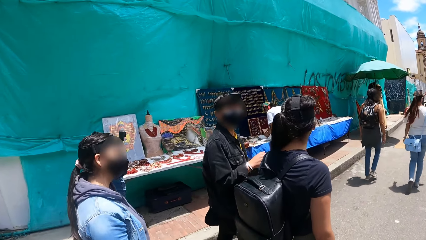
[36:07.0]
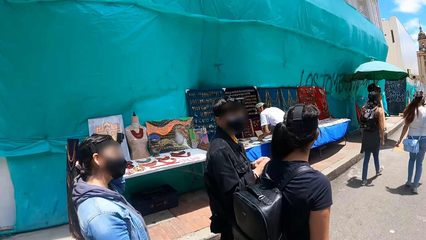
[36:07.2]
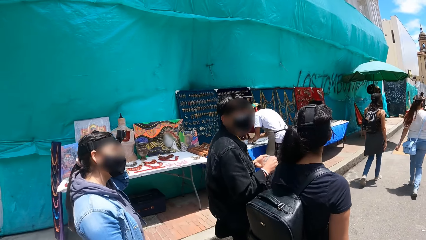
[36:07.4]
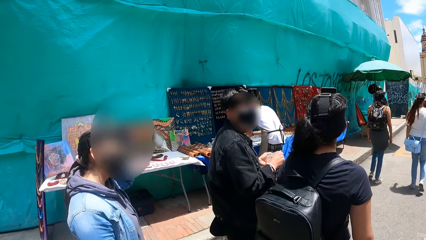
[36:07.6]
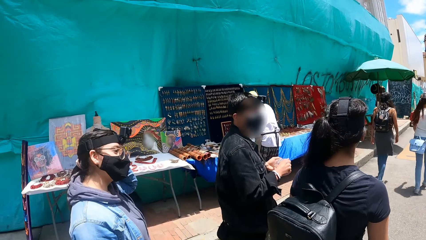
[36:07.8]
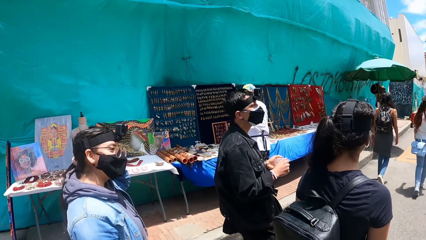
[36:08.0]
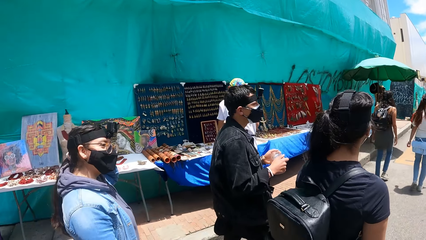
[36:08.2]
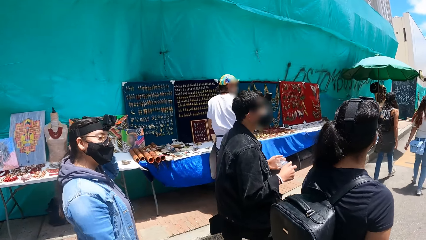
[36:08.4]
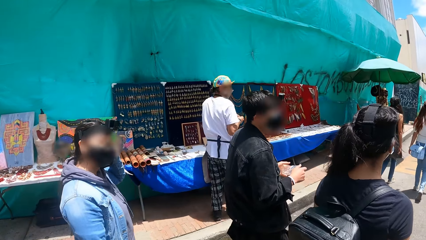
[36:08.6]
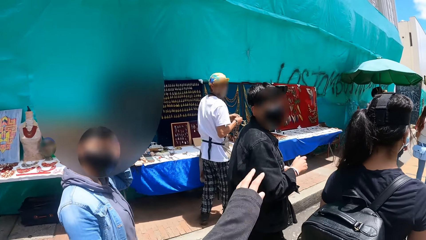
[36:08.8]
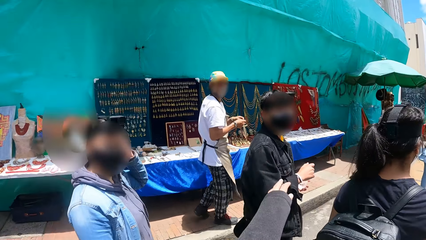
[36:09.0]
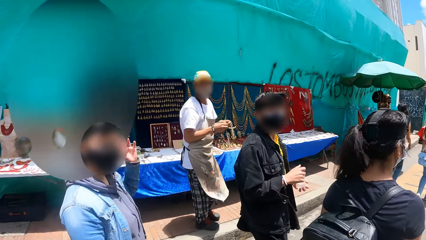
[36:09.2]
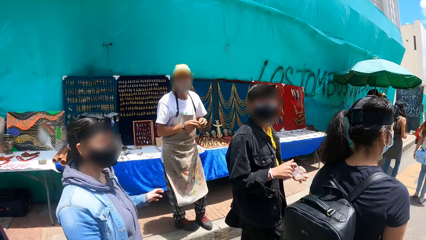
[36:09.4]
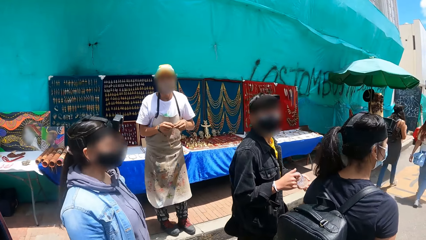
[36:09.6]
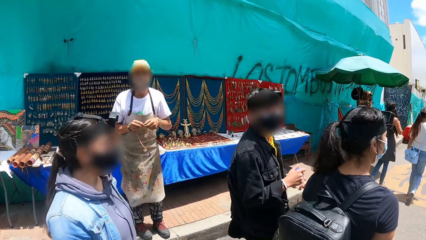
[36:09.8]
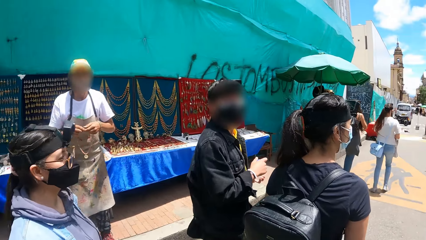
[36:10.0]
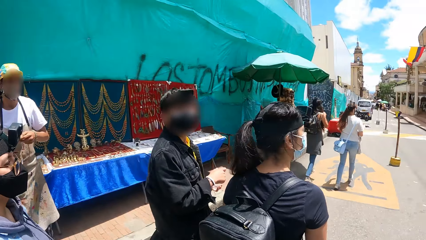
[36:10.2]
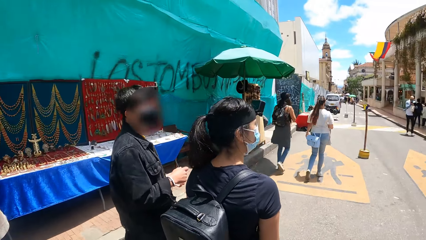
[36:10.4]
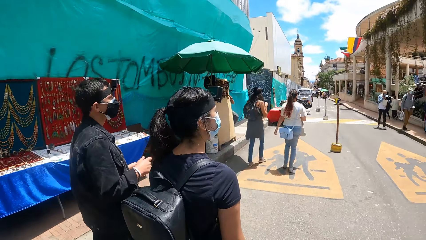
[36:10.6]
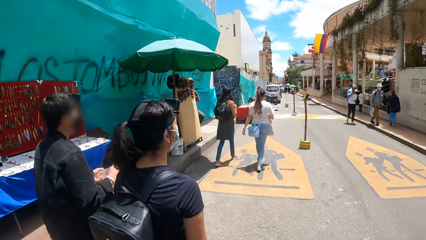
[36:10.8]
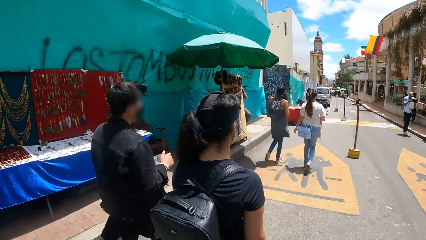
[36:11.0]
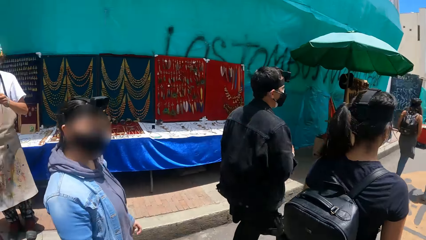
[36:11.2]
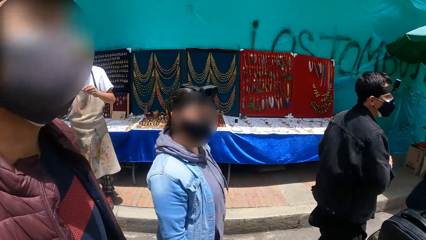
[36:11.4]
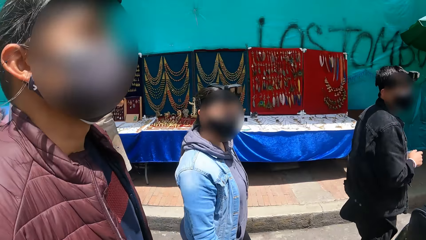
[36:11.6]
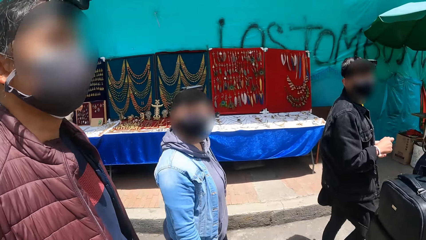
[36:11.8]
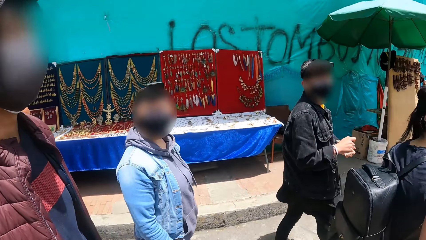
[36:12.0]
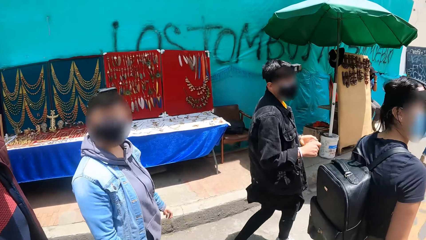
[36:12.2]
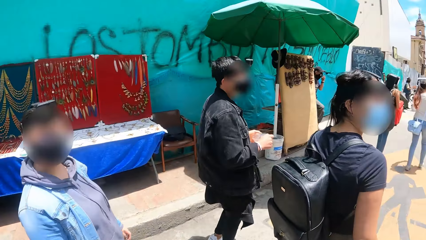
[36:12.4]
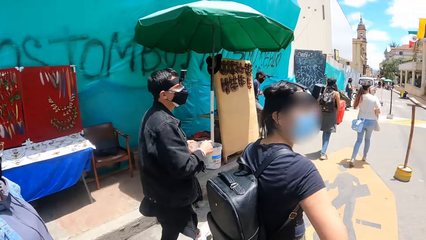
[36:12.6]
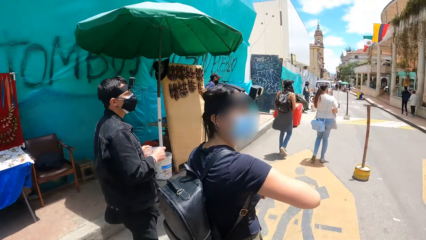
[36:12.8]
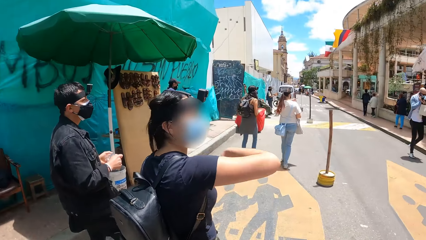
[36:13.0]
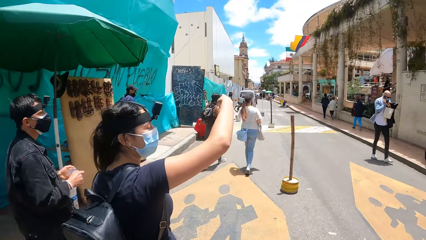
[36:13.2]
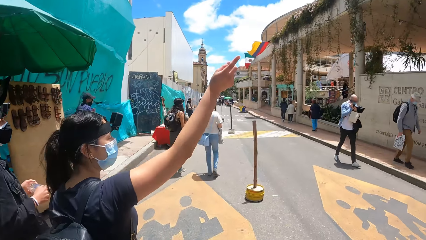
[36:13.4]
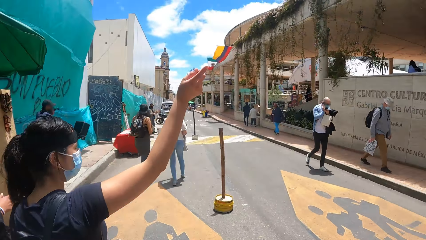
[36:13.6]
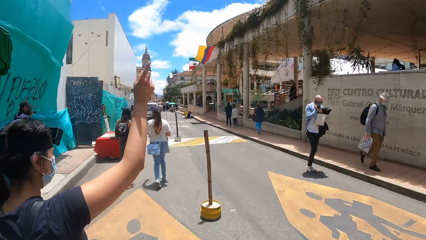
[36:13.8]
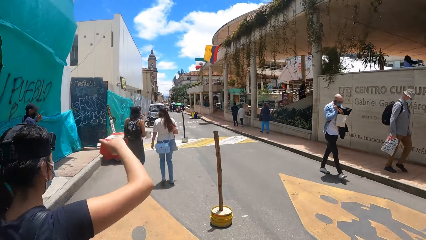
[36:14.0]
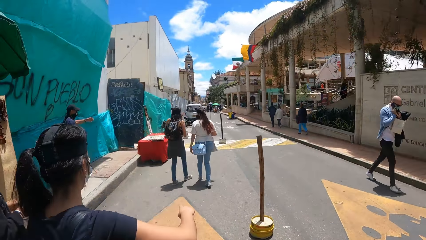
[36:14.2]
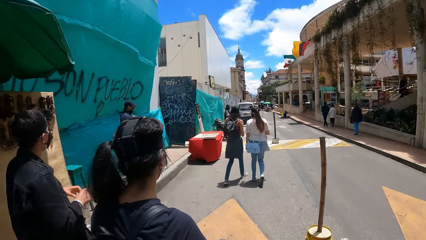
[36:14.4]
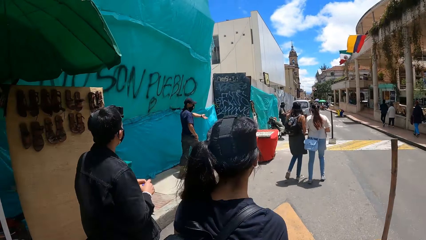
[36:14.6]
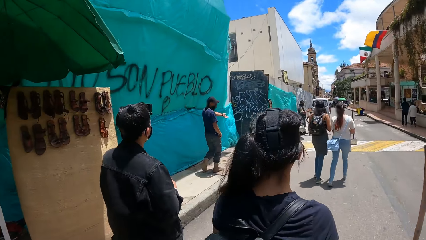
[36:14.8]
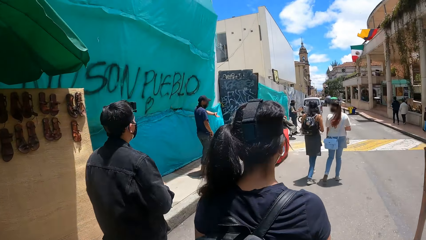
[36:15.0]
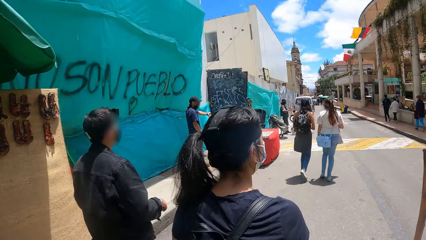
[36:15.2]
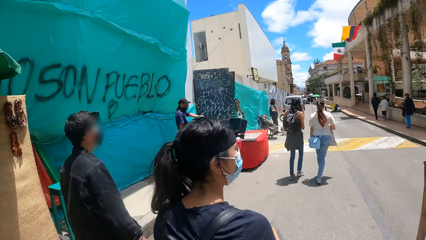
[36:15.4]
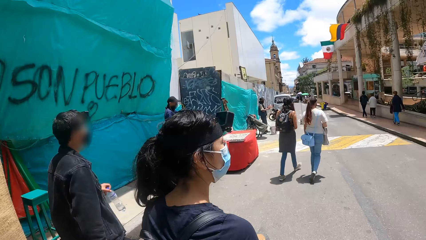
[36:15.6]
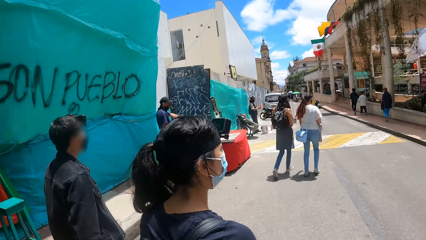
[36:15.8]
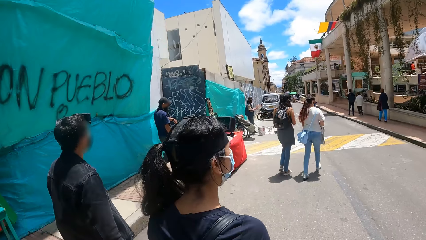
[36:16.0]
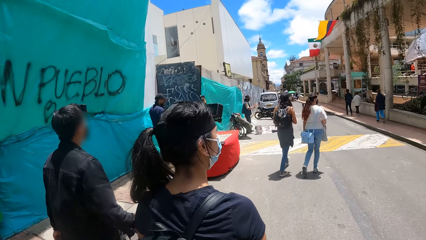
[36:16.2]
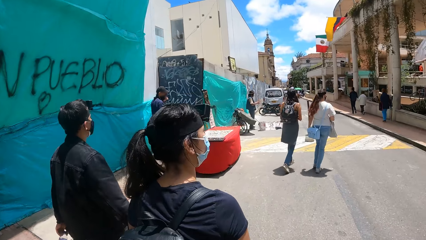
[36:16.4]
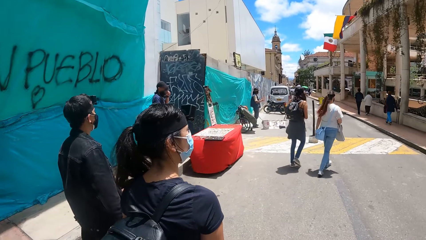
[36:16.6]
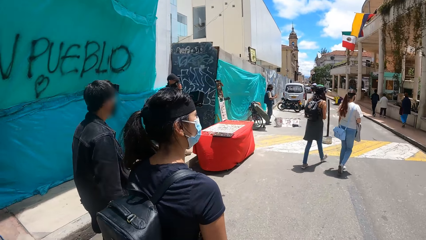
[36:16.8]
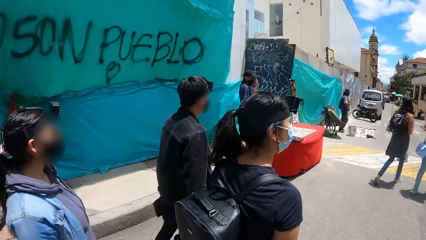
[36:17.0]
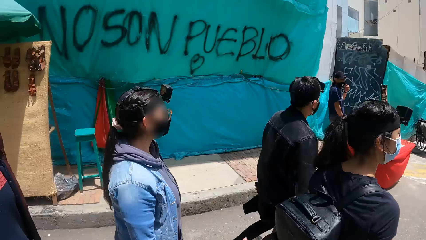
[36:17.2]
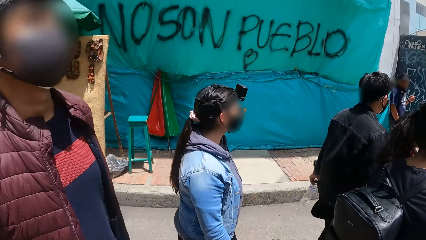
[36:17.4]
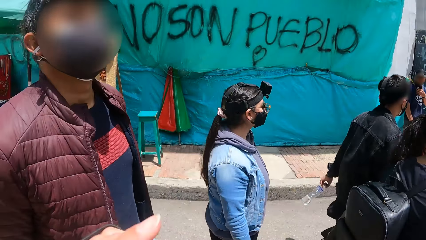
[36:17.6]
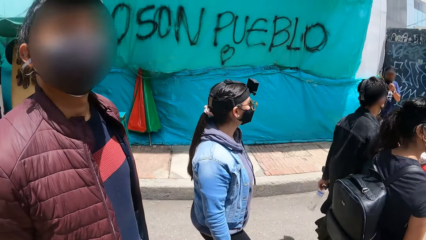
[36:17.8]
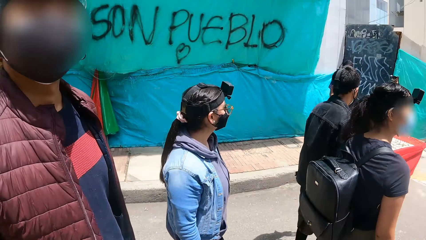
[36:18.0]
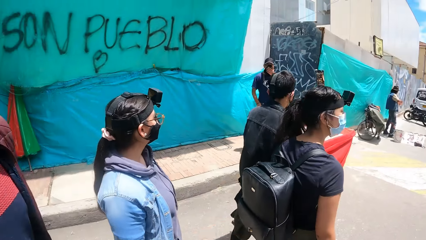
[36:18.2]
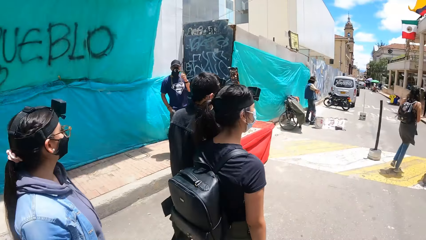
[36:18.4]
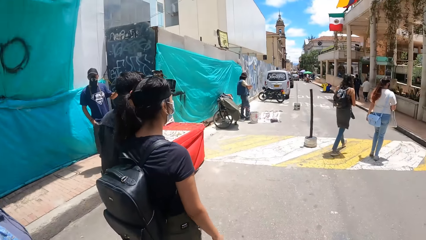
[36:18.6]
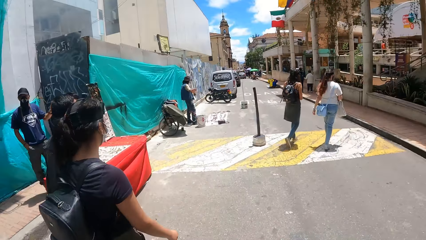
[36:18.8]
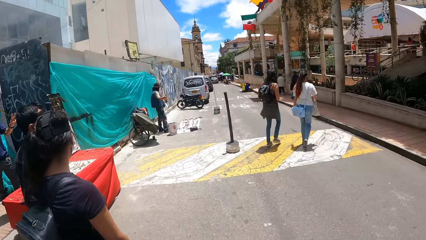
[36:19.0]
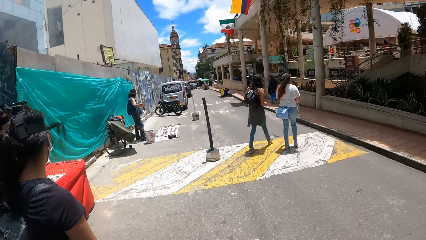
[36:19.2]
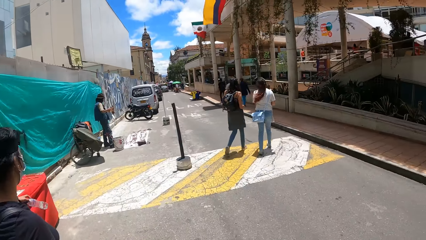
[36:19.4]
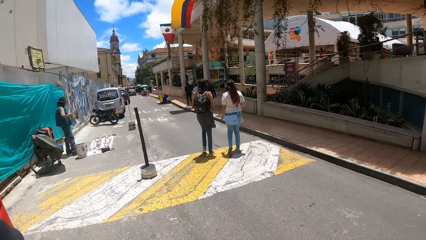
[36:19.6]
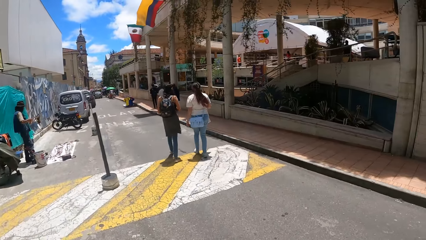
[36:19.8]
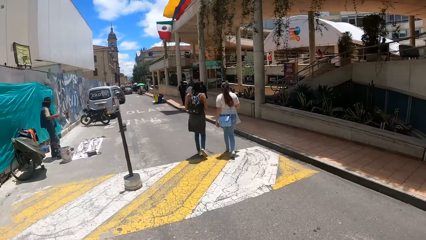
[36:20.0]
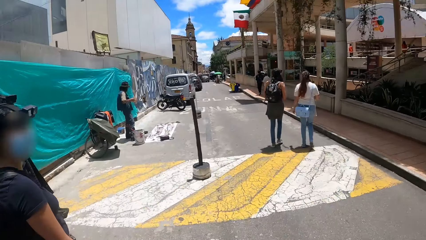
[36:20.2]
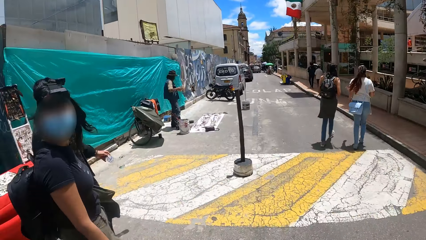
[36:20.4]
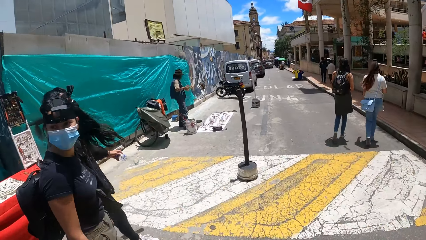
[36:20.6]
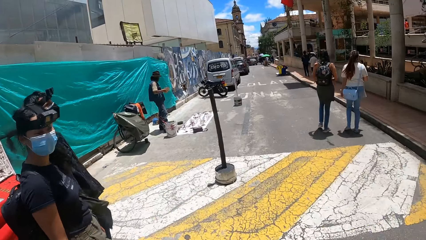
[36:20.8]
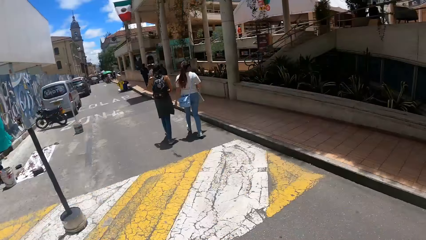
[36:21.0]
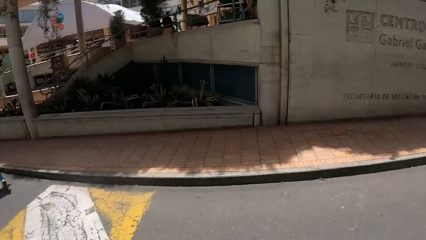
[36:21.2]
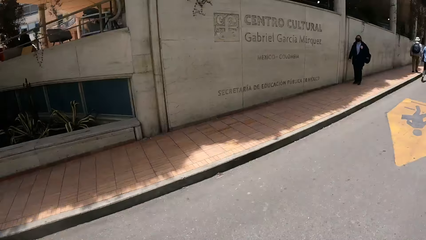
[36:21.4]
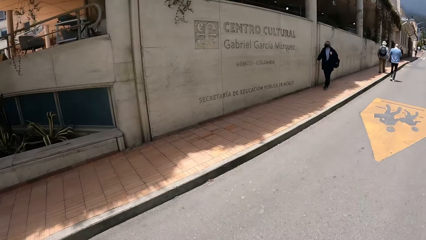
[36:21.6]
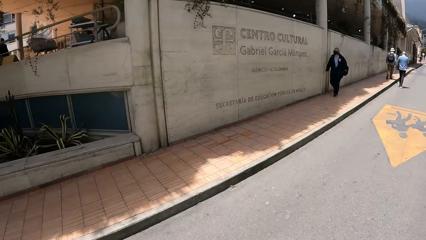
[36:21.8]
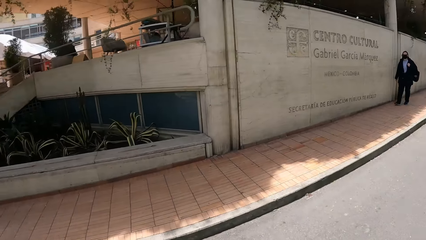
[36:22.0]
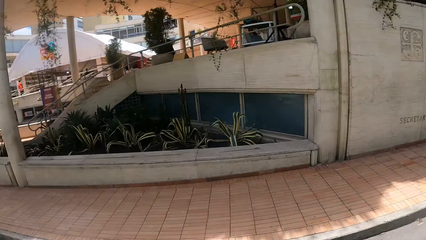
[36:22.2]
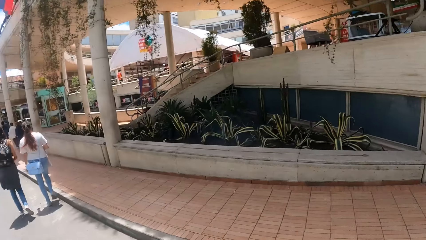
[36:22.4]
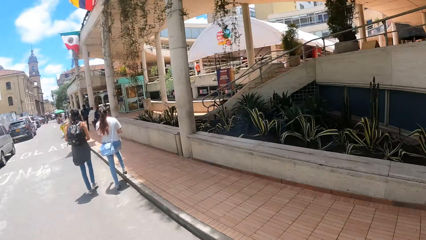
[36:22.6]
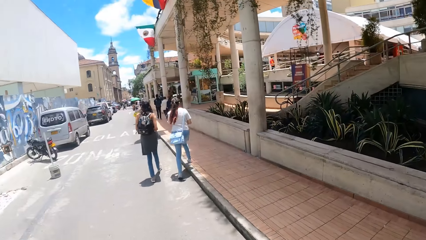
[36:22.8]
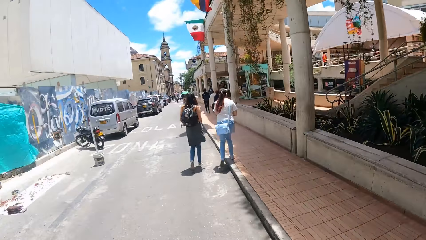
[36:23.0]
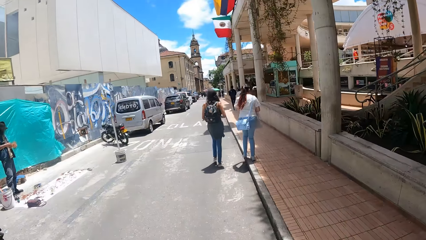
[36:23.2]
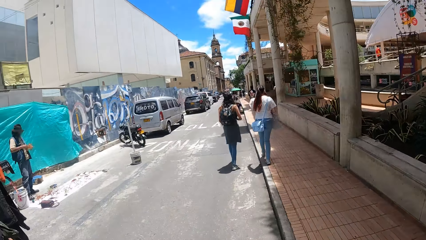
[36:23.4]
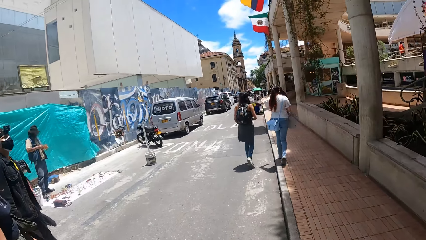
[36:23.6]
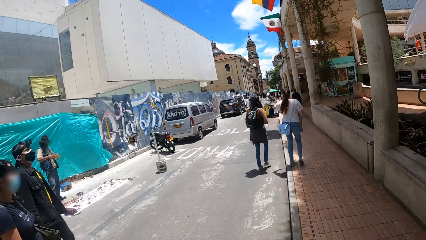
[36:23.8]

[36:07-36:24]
A man walks along a woman. Another man looks at the camera wearer. The camera wearer turns around. They walk along.
